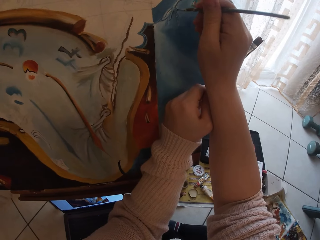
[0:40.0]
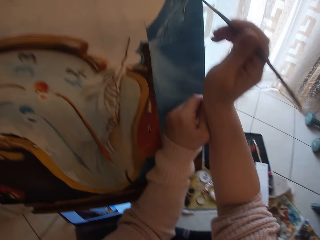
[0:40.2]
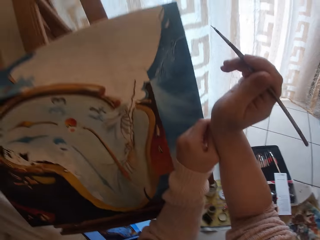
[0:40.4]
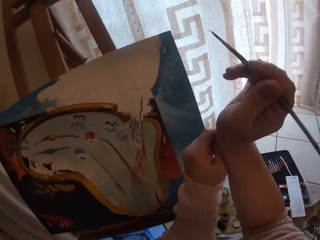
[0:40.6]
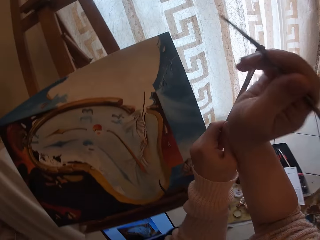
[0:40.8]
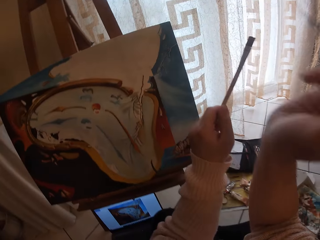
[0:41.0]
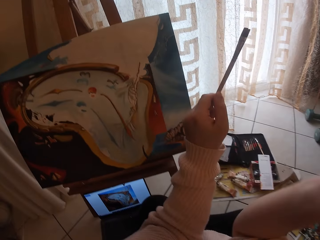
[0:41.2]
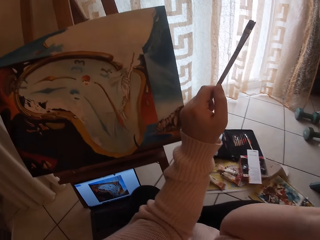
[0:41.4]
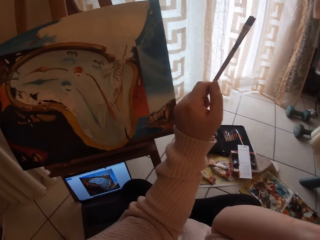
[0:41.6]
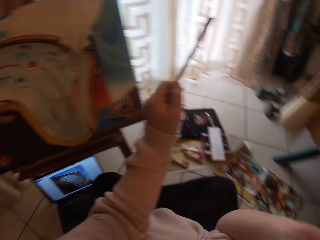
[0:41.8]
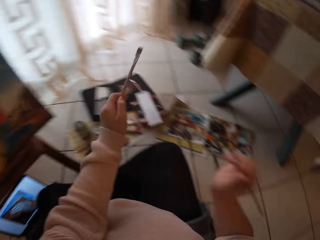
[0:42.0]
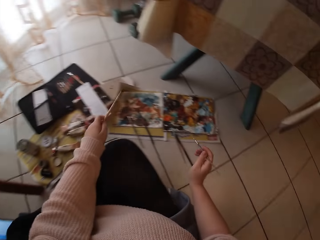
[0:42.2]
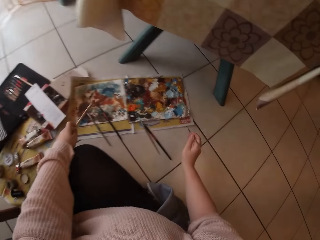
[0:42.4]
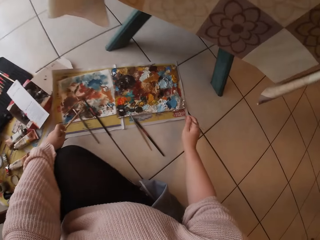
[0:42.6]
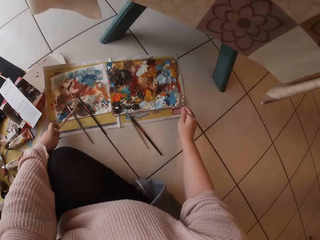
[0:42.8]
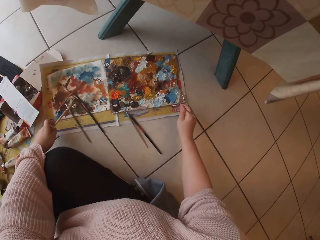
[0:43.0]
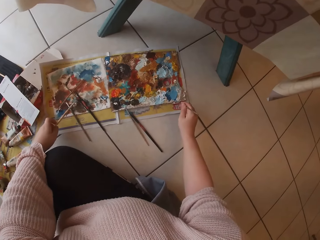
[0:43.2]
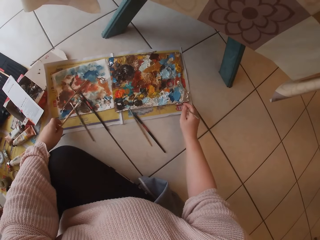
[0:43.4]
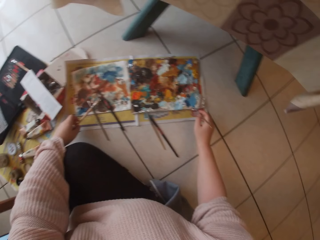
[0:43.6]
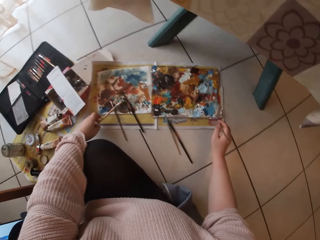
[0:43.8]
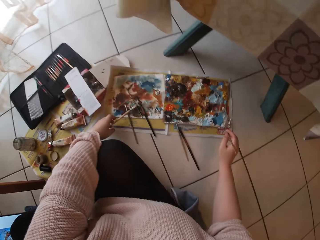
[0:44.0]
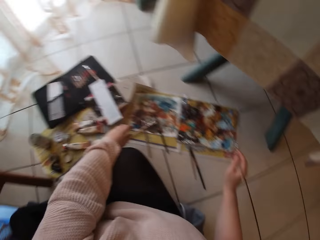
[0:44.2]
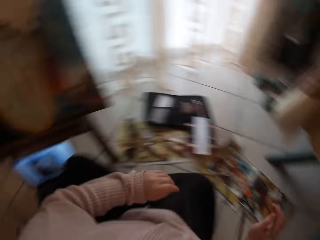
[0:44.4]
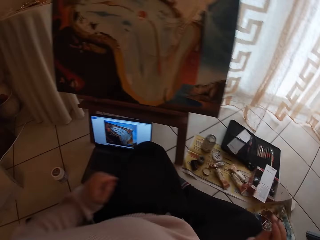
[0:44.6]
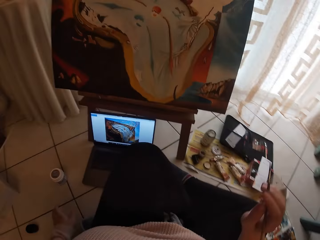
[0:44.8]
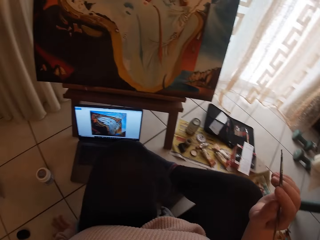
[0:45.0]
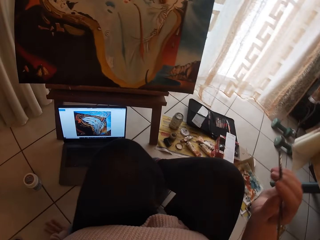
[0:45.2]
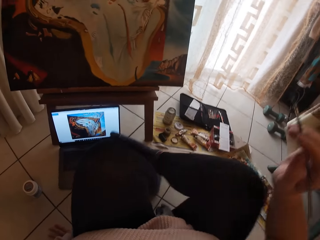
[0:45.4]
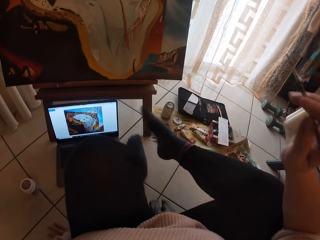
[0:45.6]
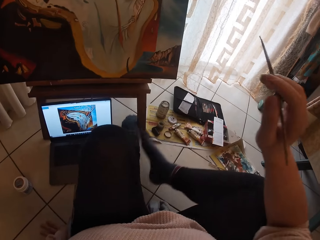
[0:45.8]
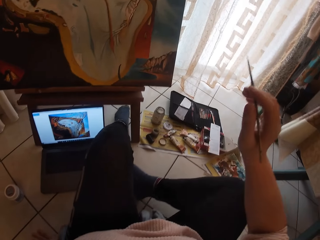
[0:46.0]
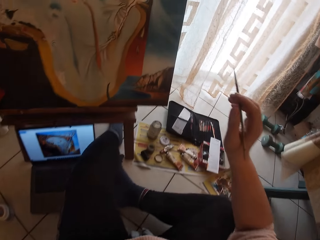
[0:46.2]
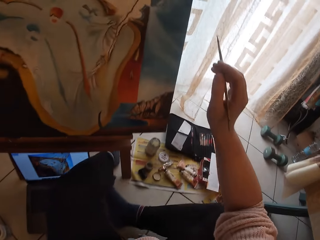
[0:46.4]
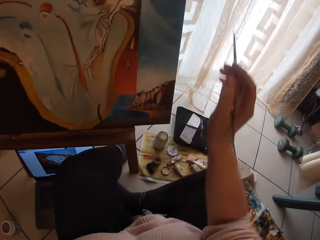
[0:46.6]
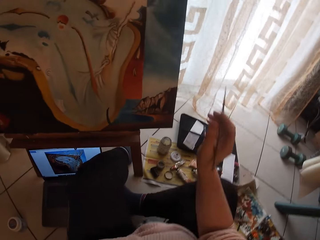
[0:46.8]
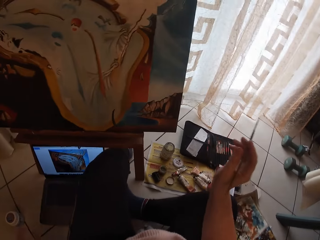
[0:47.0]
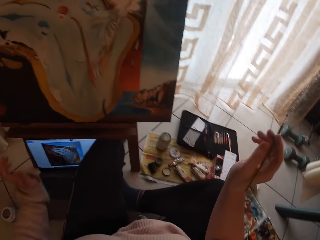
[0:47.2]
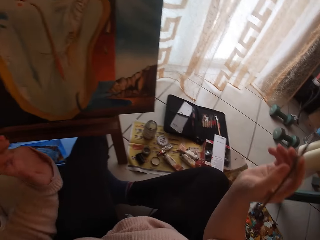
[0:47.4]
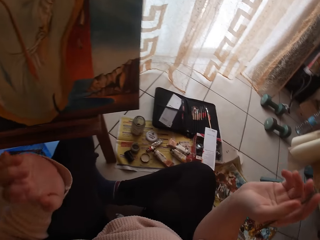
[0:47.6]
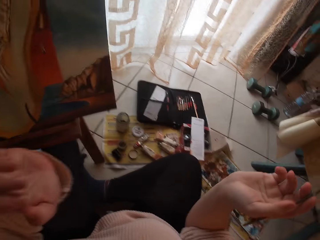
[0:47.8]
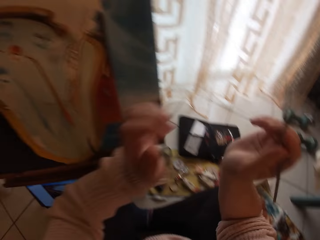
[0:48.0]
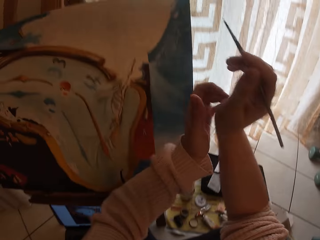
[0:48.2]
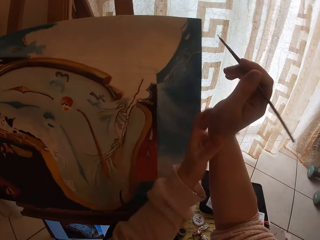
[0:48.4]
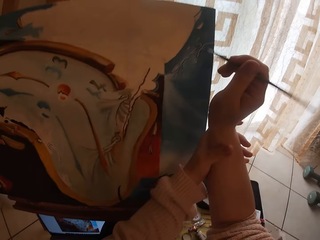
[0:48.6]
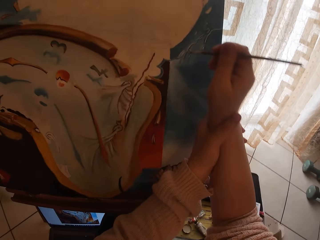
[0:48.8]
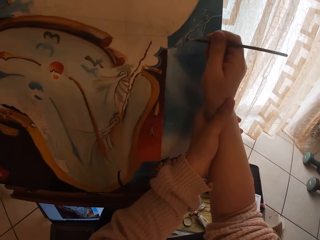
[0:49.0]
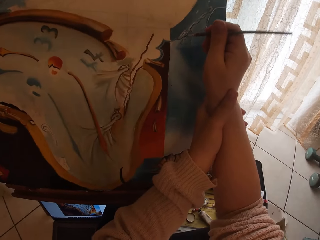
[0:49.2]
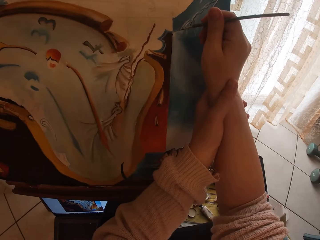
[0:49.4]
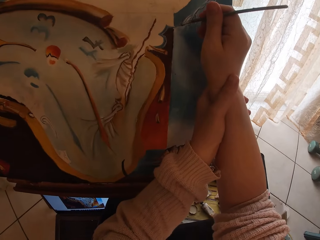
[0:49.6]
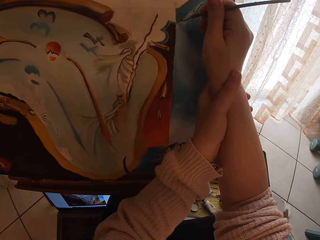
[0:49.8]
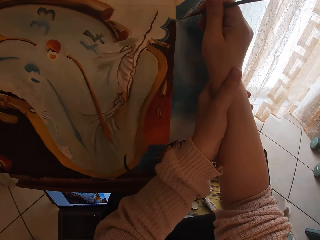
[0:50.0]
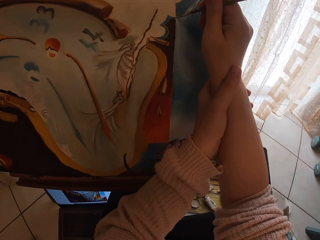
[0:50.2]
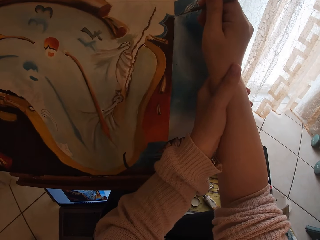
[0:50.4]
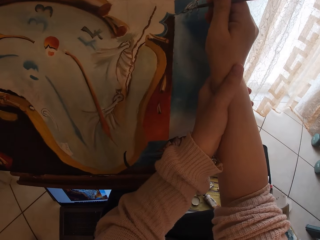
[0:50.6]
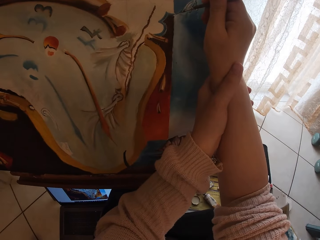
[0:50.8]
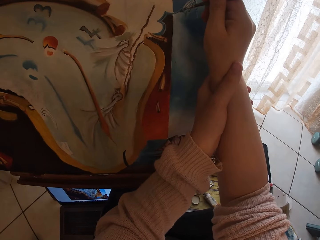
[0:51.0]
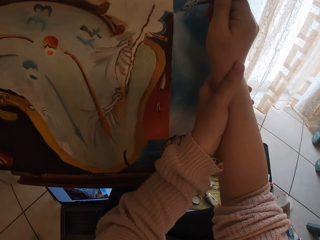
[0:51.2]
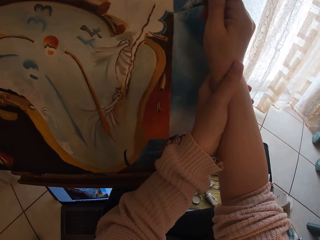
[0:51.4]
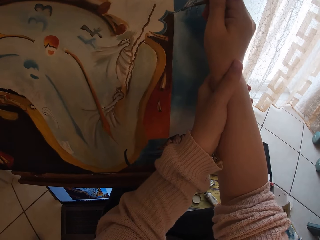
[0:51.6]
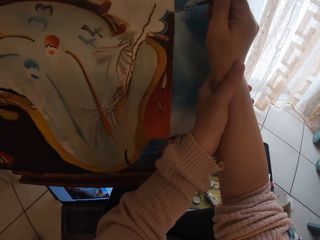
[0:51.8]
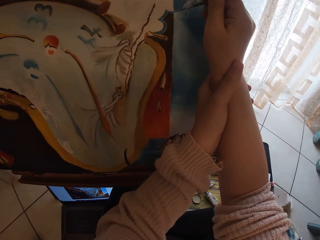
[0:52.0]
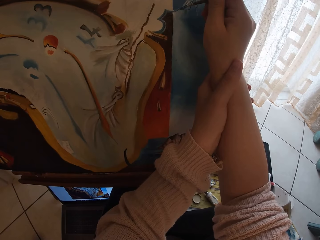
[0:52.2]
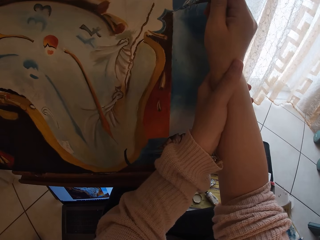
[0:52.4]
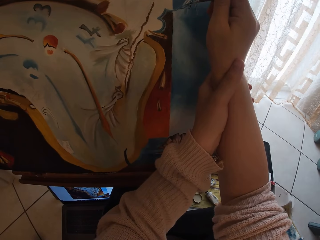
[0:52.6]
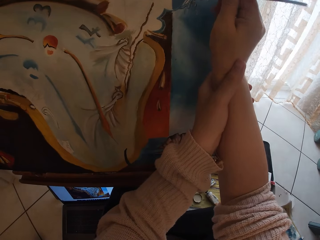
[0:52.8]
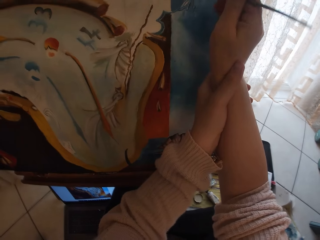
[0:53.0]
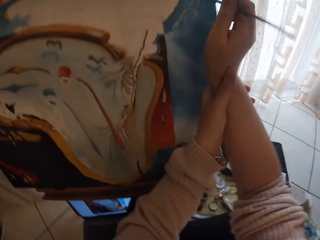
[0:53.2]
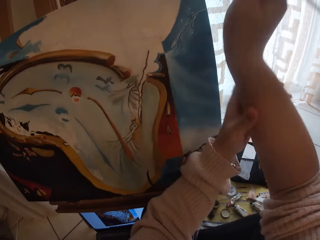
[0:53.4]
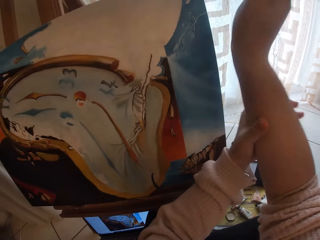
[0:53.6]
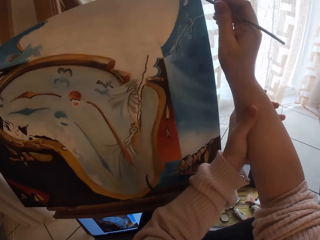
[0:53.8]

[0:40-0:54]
The camera wearer removes the brush from the painting. She scoops paint from a pallet on the ground with the paintbrush in her right hand. She drops the paintbrush in her left hand on the ground. She moves closer to the painting. She holds her right hand with her left hand. She paints the image from the laptop on the ground on canvas with the paintbrush in her right hand.

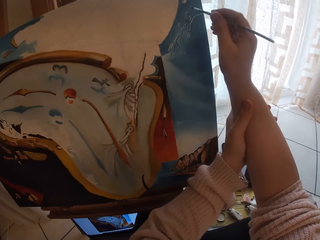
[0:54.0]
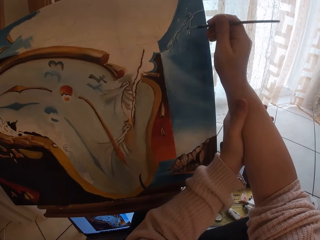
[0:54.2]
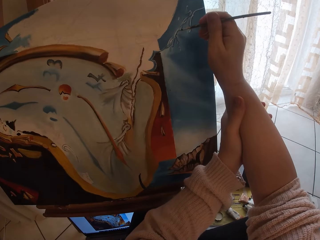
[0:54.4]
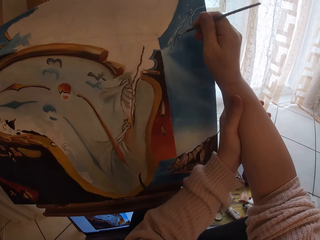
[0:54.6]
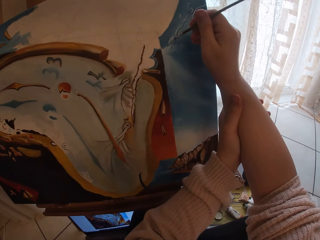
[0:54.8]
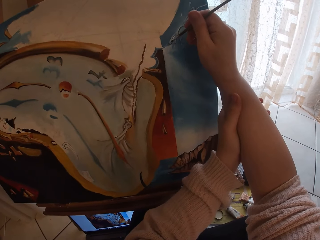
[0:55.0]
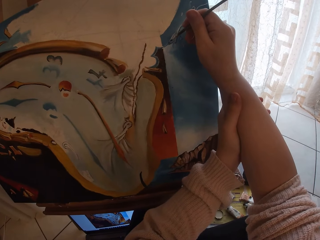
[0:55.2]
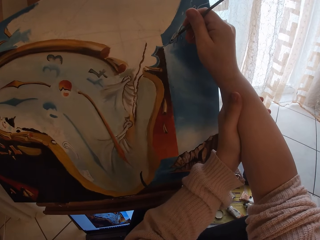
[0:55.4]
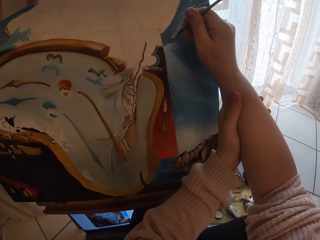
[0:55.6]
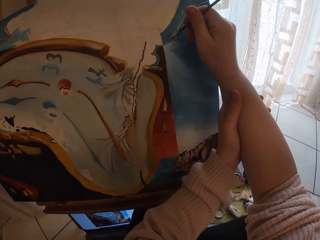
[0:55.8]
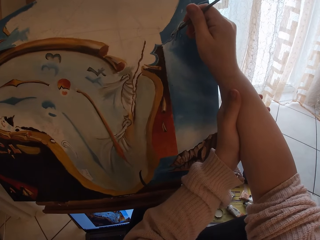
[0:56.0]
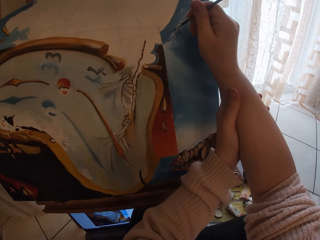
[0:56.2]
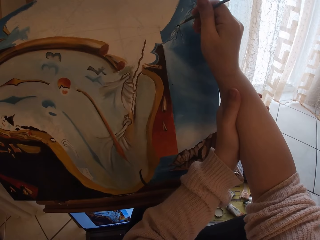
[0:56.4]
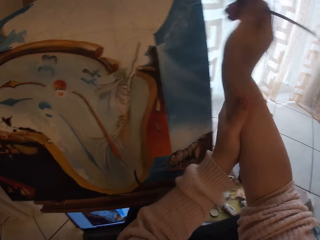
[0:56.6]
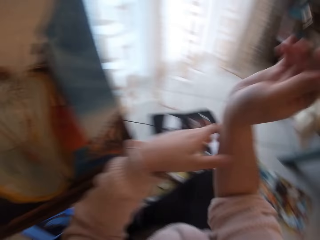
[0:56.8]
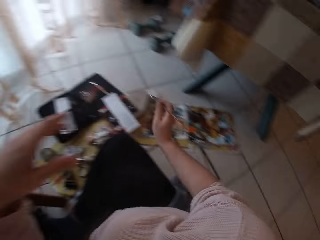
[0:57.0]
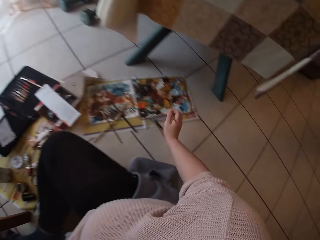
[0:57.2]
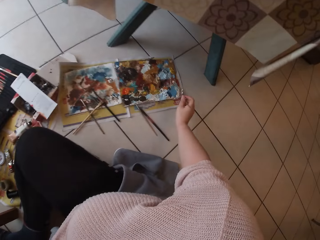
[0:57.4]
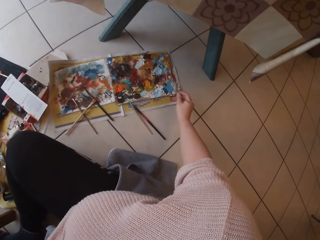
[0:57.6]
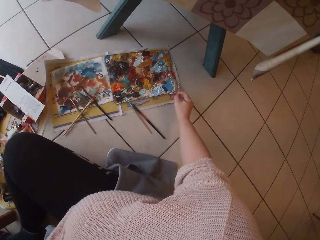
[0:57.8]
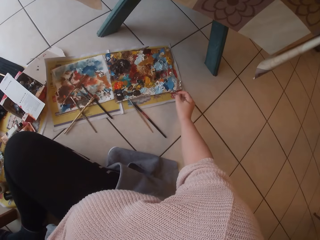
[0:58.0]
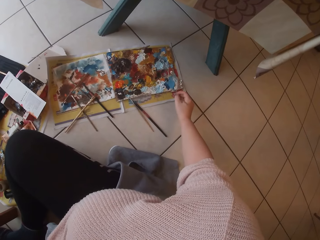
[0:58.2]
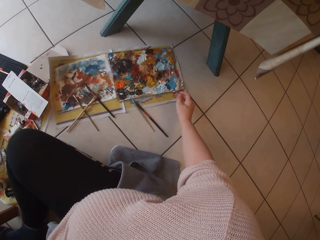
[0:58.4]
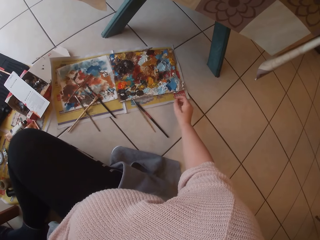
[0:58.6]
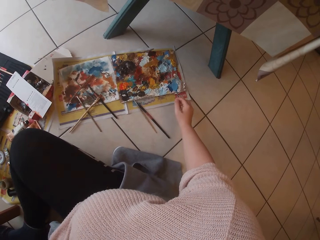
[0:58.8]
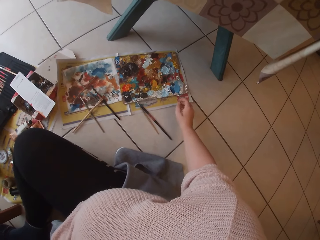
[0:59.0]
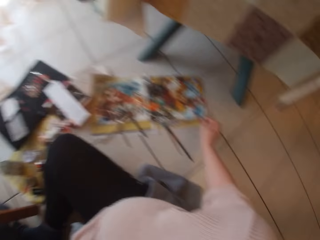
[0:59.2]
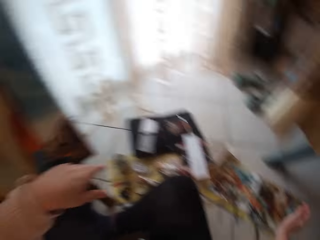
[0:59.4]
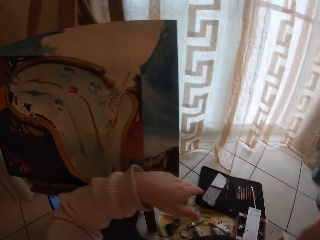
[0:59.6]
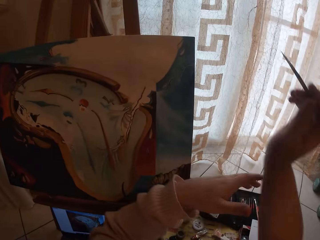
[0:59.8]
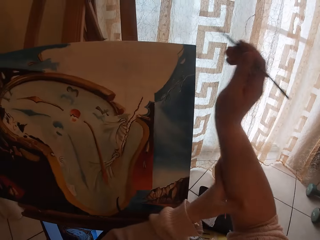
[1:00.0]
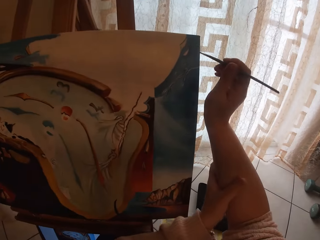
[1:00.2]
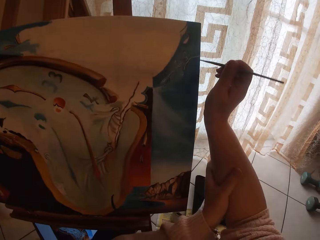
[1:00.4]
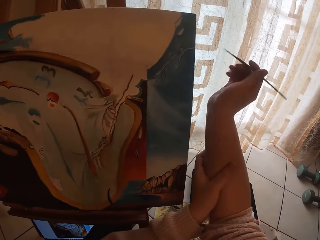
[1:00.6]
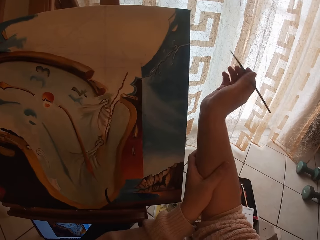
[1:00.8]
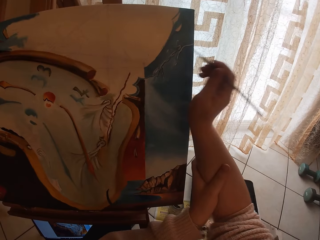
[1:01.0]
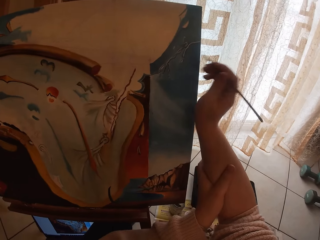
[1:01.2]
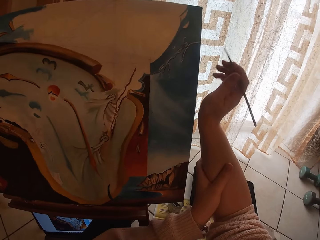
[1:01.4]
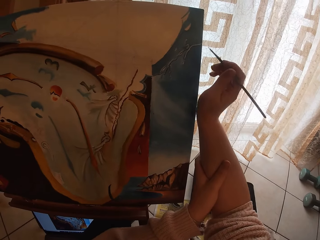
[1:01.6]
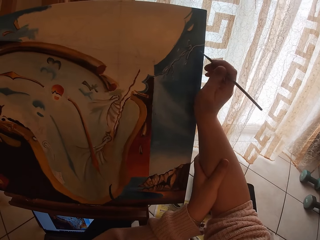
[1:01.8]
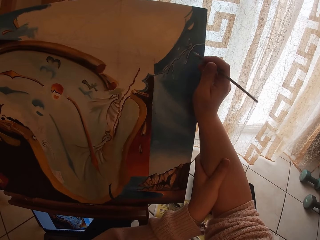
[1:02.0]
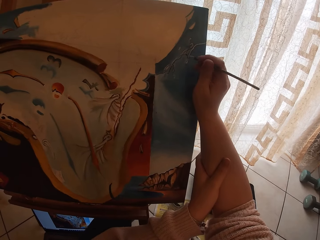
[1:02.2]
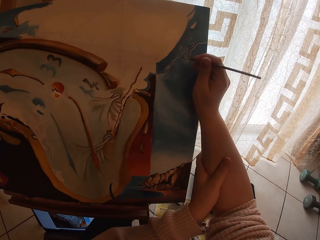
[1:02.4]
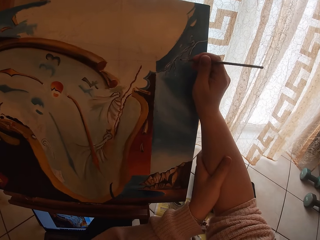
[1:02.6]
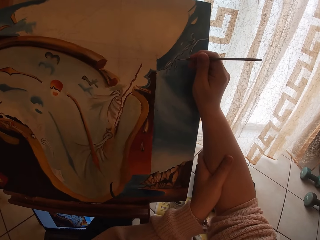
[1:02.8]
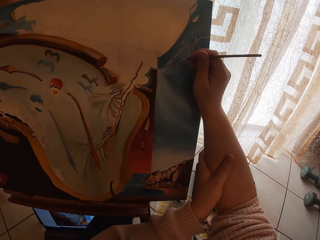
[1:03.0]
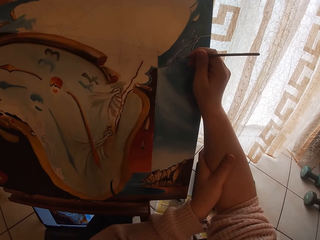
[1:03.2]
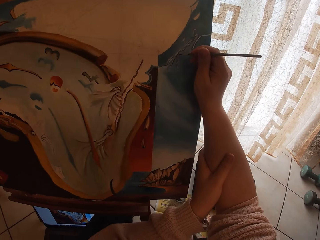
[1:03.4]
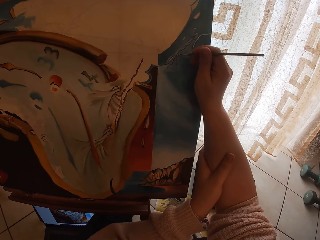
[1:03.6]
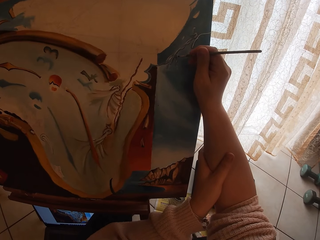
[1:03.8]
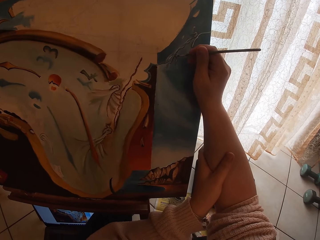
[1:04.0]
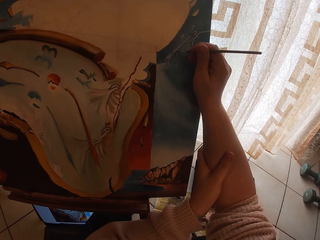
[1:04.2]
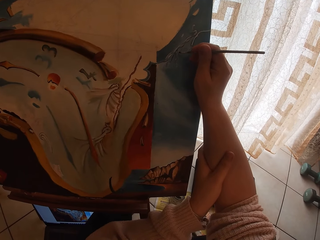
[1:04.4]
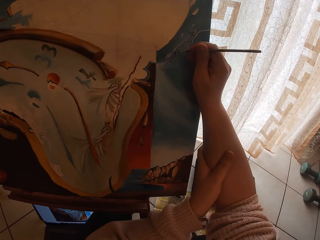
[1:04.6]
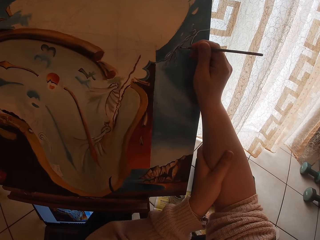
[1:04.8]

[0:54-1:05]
The camera wearer removes the brush from the painting. She scoops paint from a pallet on the ground with the paintbrush in her right hand. She holds her right hand with her left hand. She paints the image from the laptop on the ground on canvas with the paintbrush in her right hand.
